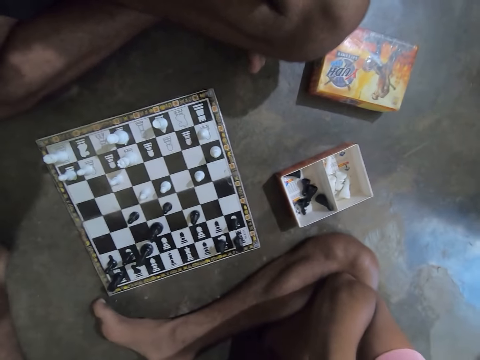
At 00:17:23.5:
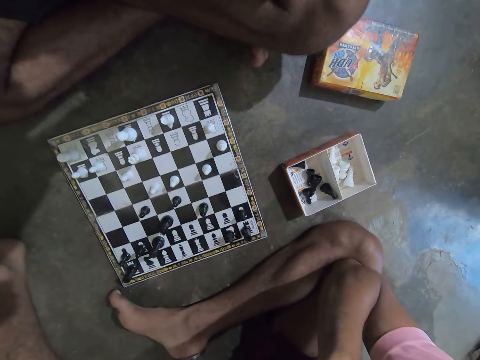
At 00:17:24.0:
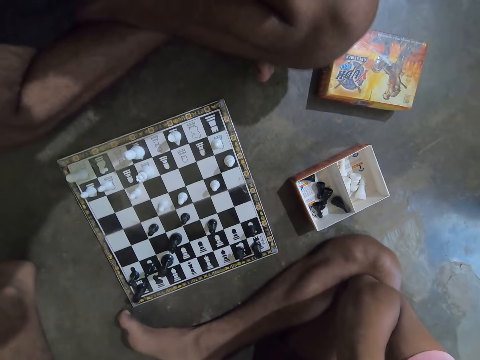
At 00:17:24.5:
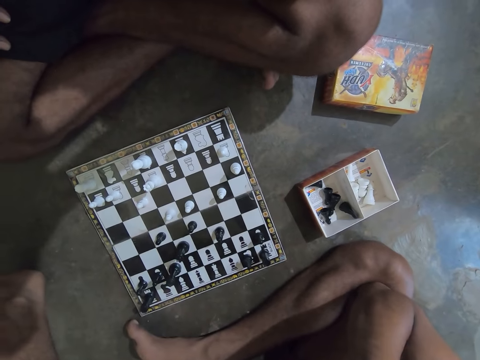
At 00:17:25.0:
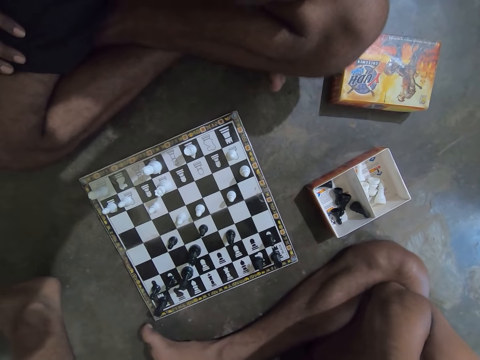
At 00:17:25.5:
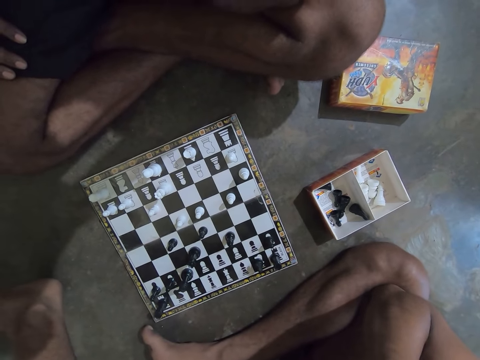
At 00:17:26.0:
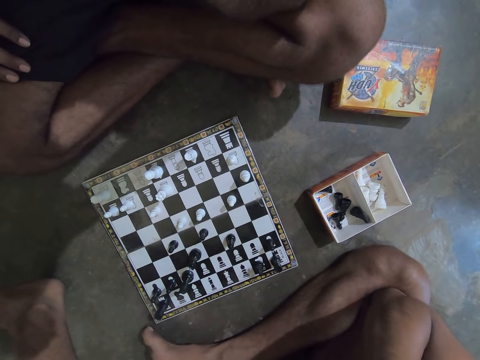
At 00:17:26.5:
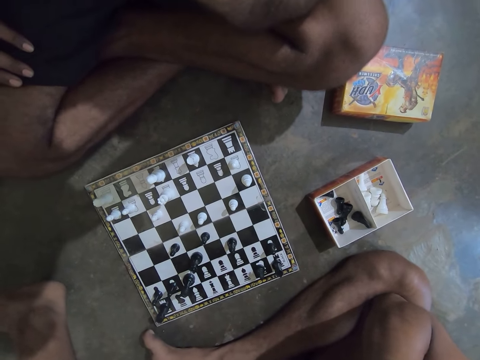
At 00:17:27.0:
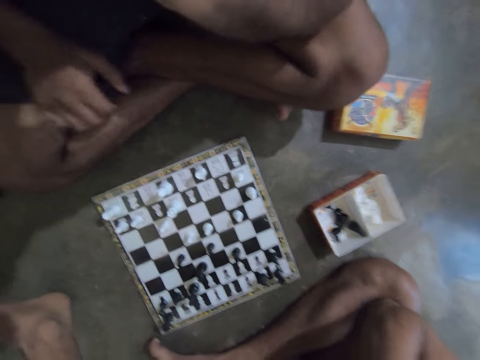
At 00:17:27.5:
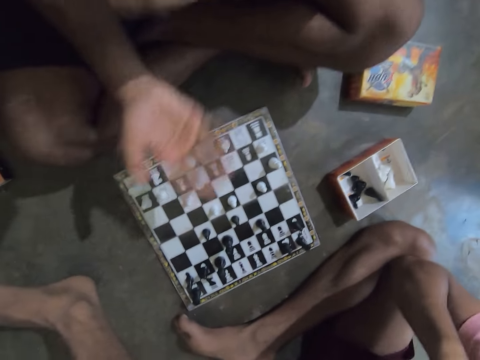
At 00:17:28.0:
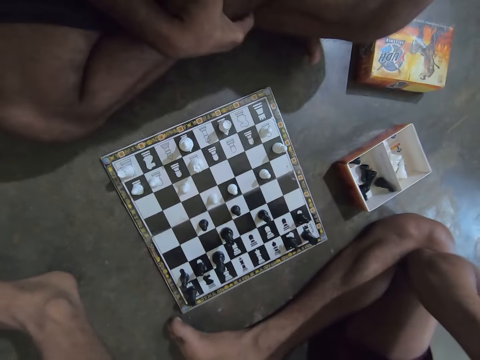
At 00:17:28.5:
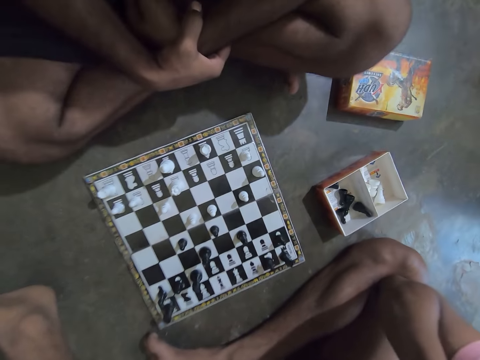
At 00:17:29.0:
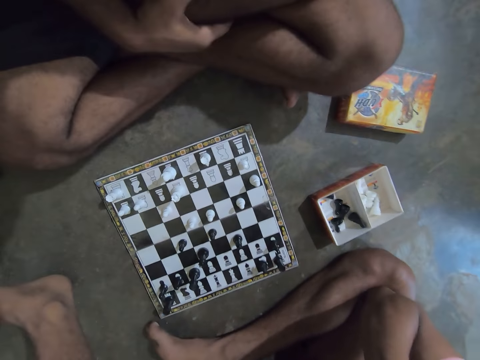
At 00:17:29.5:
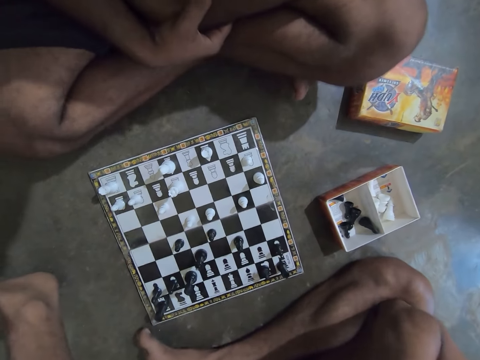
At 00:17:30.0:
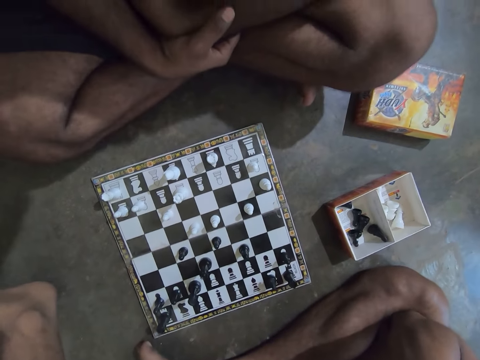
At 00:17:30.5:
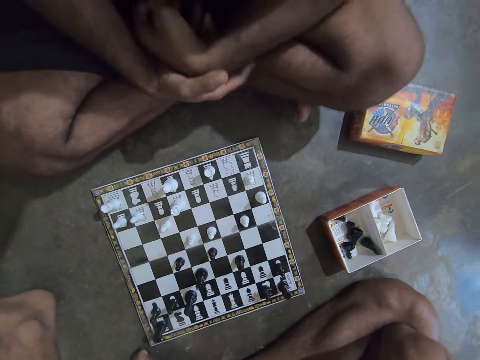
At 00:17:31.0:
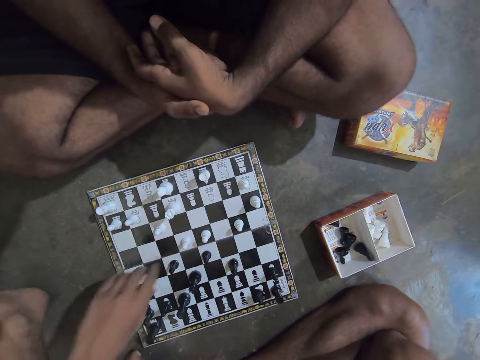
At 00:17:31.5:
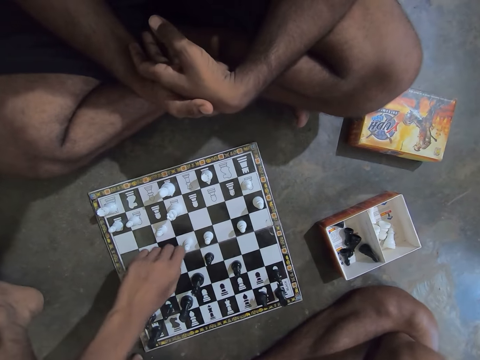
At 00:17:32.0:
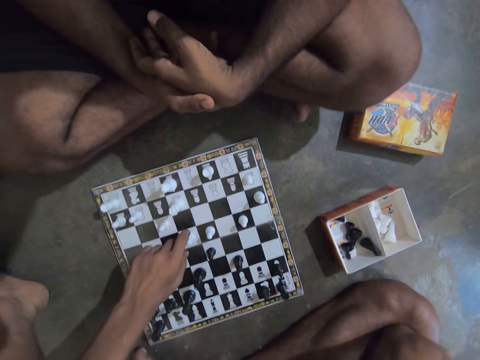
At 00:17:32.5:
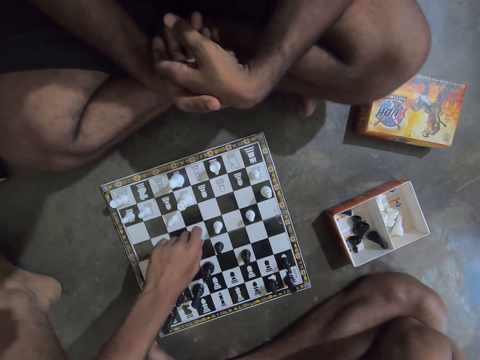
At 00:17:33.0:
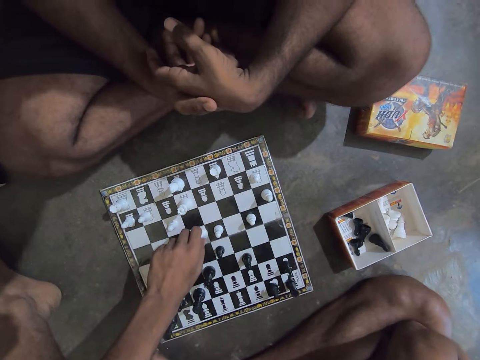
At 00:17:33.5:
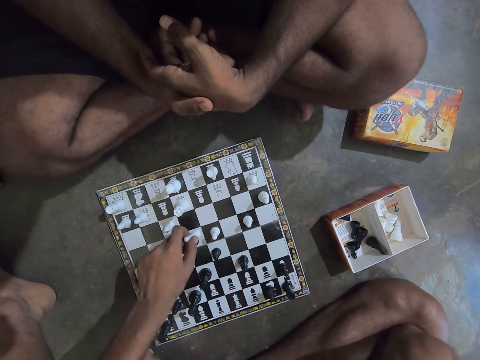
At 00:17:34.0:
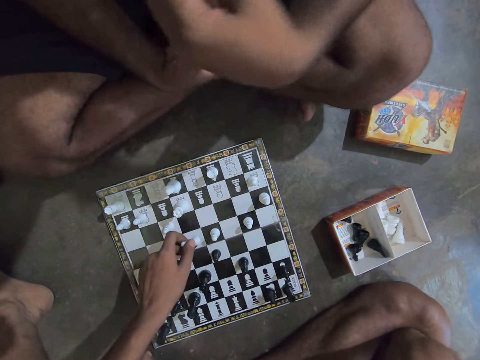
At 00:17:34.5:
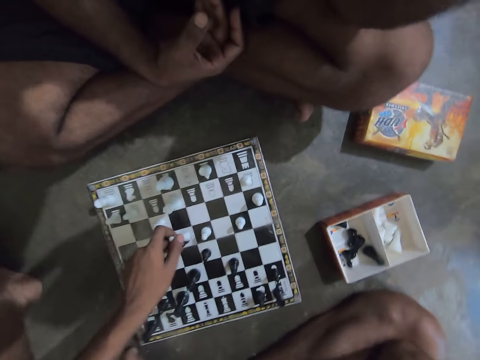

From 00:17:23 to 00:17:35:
The man moves his left hand slightly over the chess board. The man stops moving the hand. The camera wearer picks up a black pawn chess piece with his left hand. He holds the chess piece. He replaces a white pawn chess piece on the chess board with the black pawn chess piece in his left hand.

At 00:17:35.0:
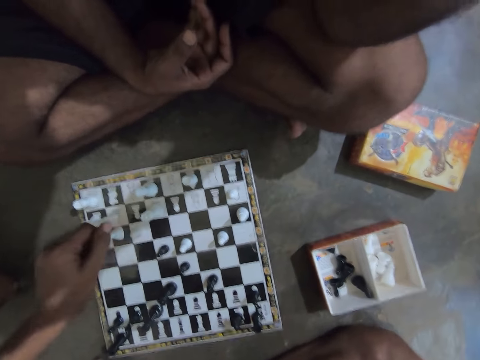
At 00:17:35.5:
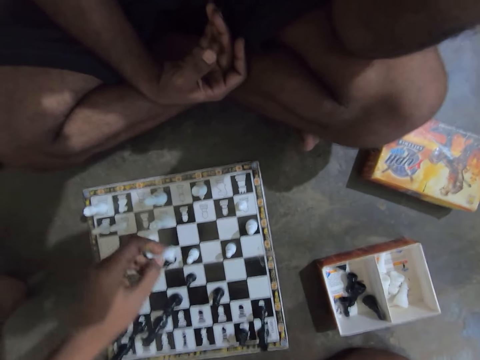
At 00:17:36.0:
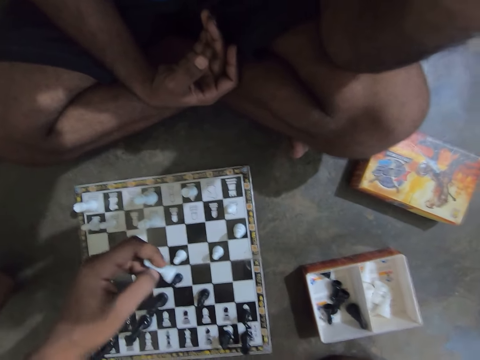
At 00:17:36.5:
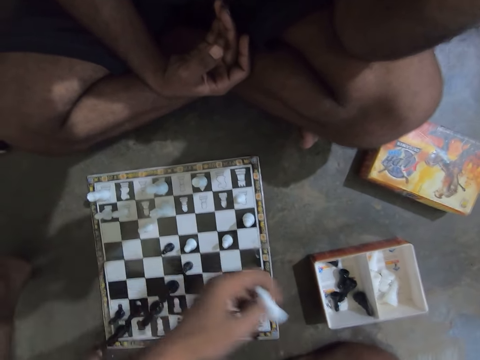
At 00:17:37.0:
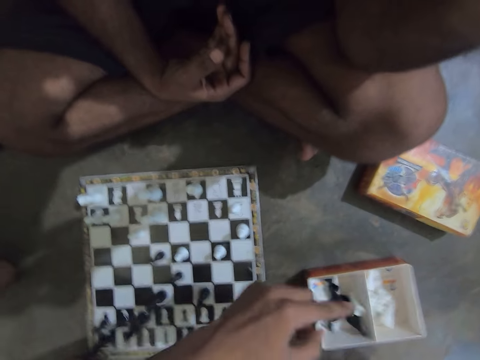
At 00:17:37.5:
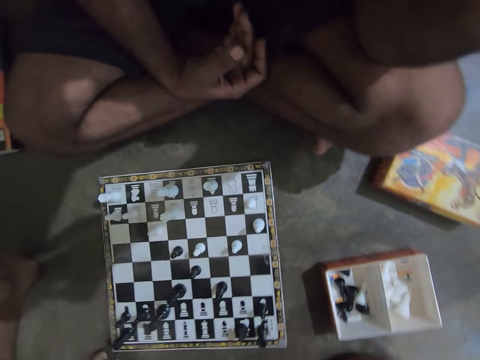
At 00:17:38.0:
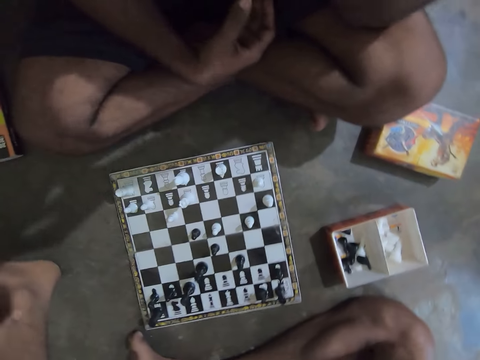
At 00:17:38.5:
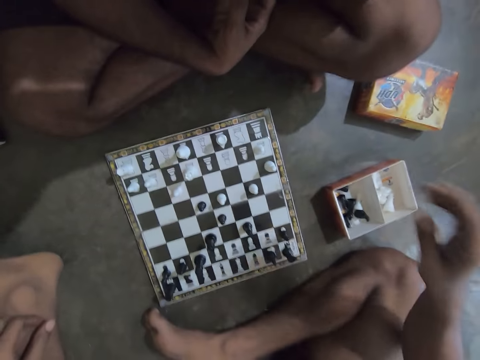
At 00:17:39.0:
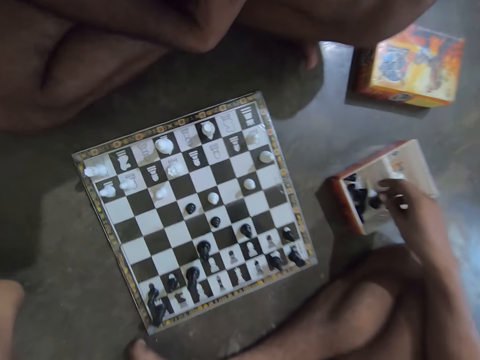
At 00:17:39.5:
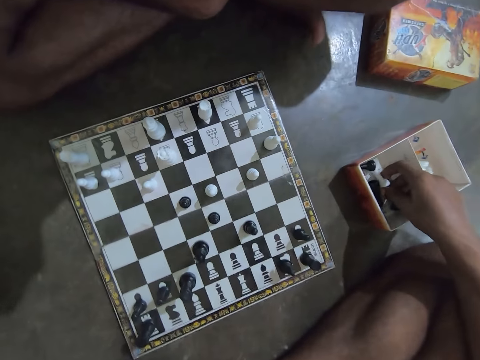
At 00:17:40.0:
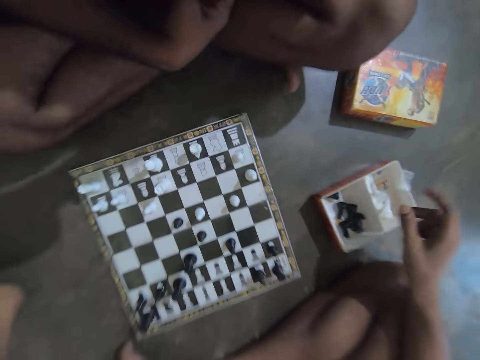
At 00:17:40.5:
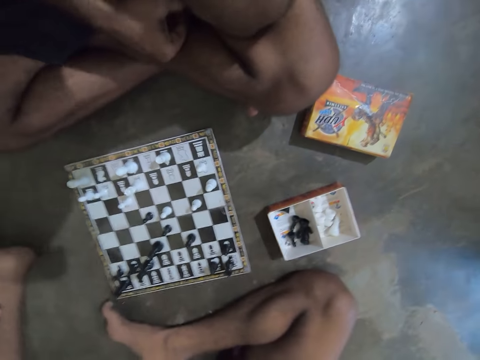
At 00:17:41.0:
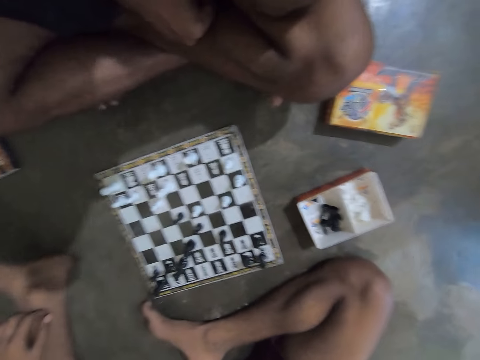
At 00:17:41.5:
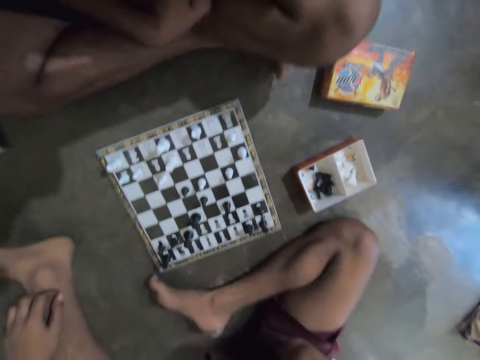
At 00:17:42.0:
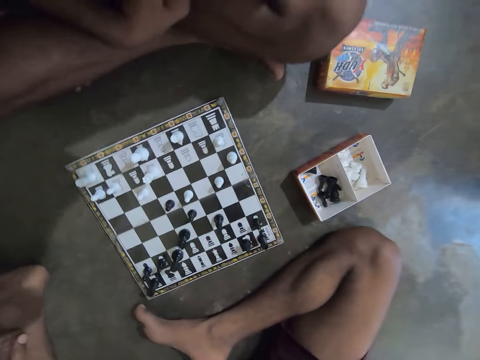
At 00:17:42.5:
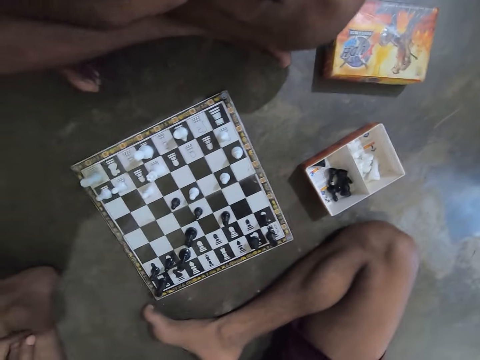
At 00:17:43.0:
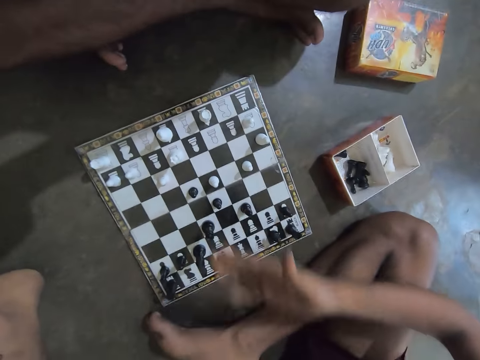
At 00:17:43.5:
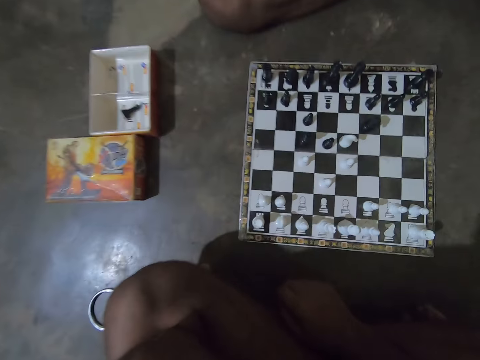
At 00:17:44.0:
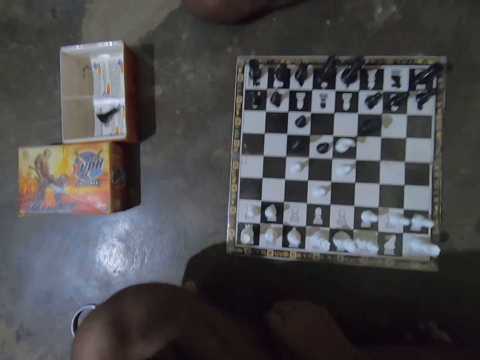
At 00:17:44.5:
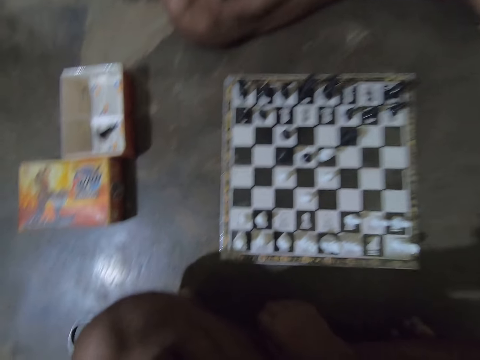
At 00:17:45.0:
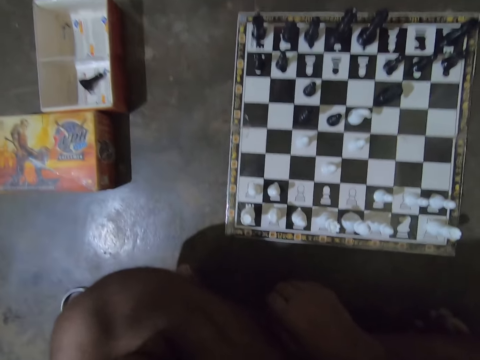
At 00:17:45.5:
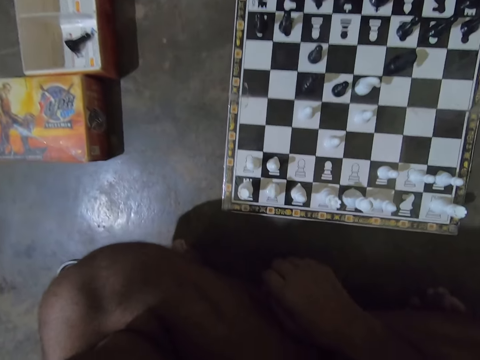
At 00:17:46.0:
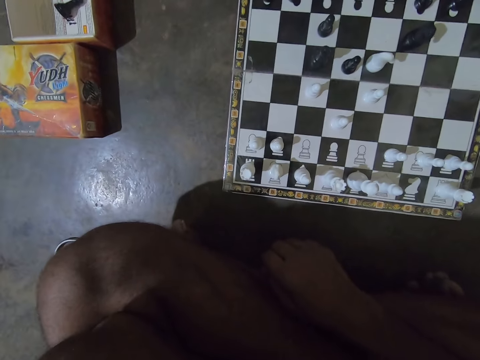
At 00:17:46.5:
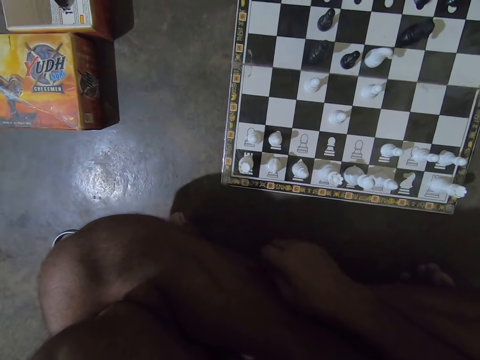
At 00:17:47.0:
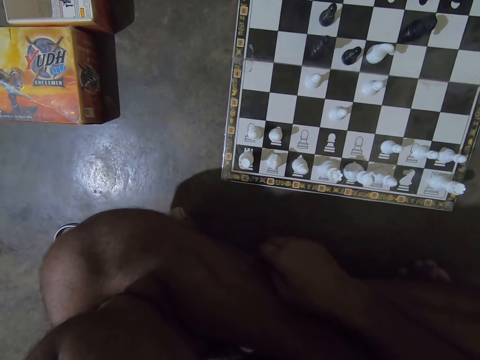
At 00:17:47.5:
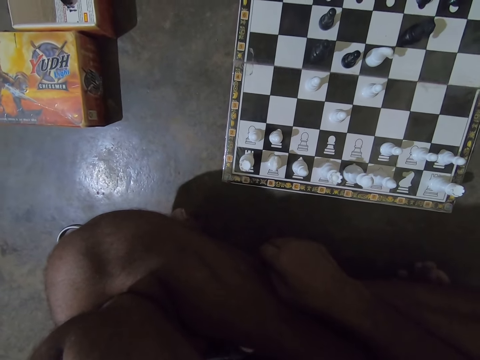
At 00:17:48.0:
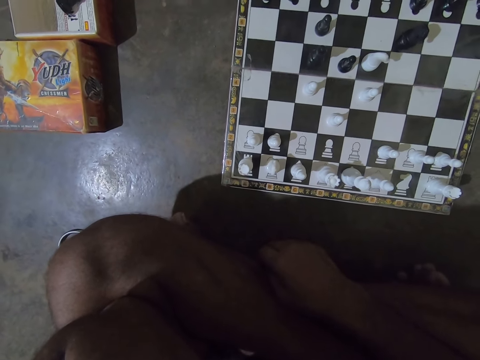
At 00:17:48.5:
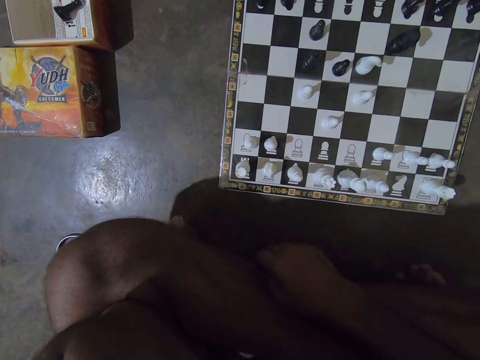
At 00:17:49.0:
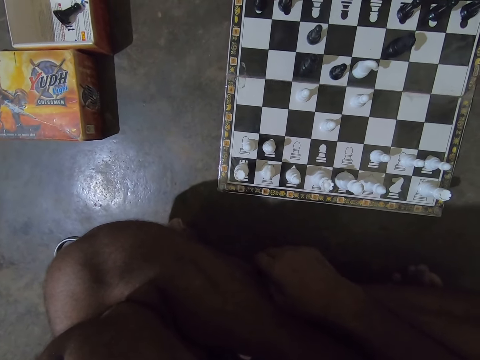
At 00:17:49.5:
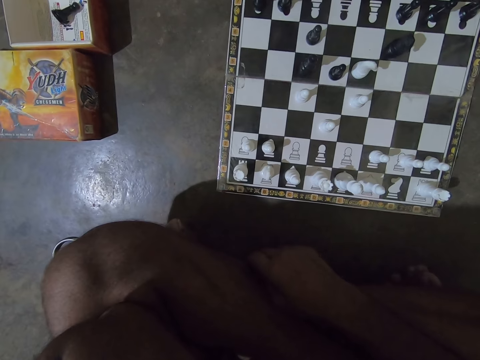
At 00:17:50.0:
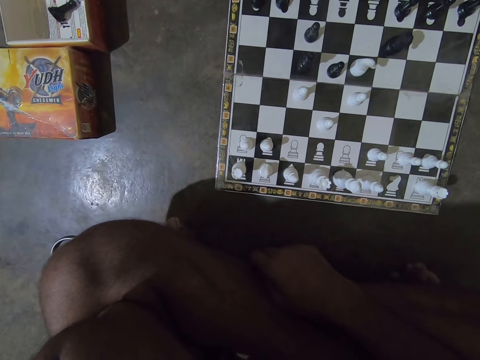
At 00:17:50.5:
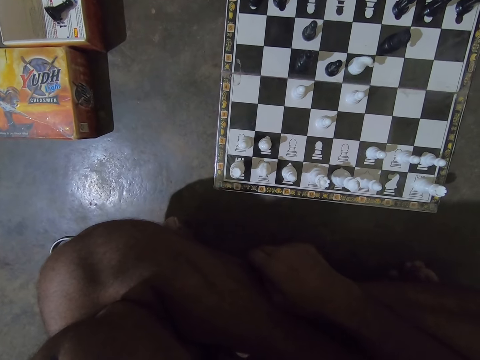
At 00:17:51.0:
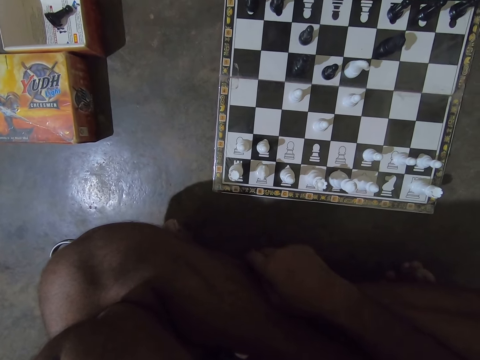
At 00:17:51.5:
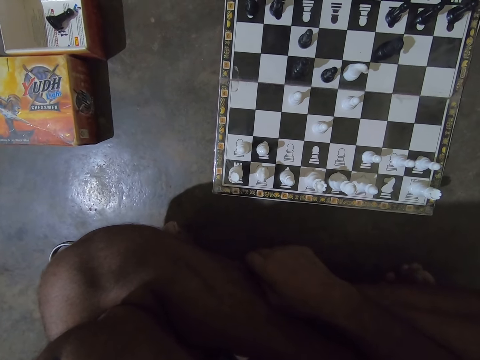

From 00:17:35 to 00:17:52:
The camera wearer drops the white pawn chess piece into the box on the floor. He picks up the white pawn chess piece in the box with his right hand. He drops the white pawn chess piece into the second compartment in the box on the floor. He points towards the chess board with his right hand. He scratches the floor with his right hand.
